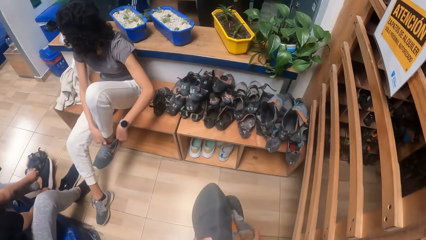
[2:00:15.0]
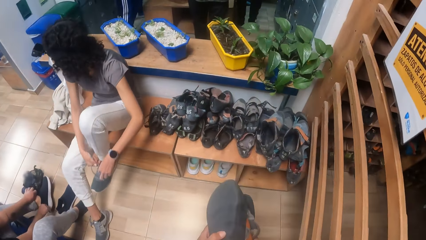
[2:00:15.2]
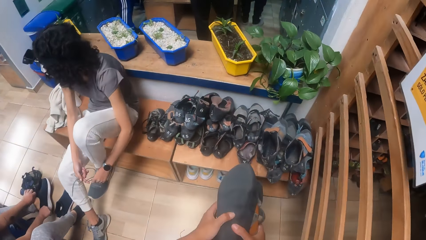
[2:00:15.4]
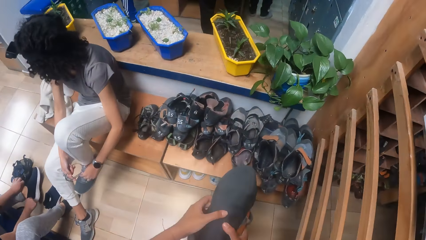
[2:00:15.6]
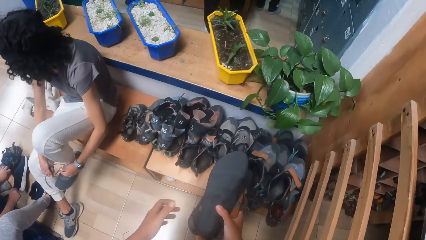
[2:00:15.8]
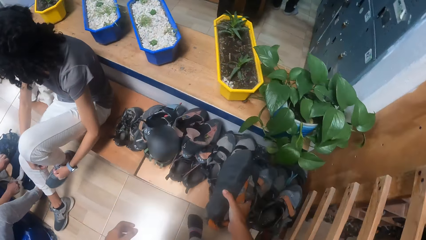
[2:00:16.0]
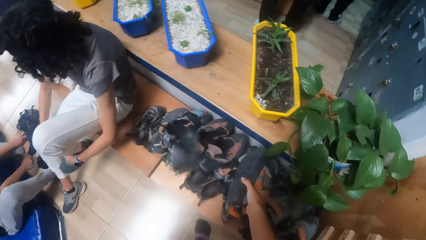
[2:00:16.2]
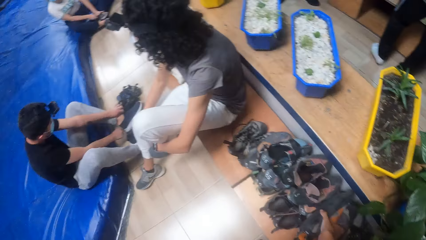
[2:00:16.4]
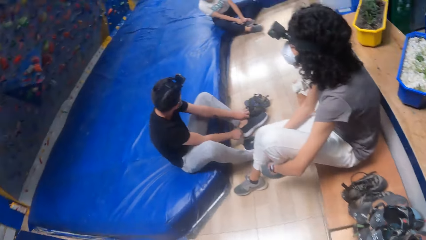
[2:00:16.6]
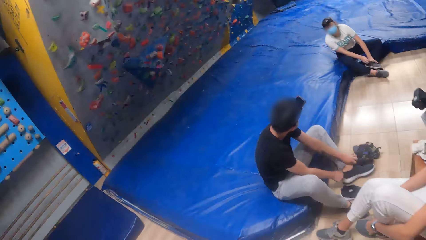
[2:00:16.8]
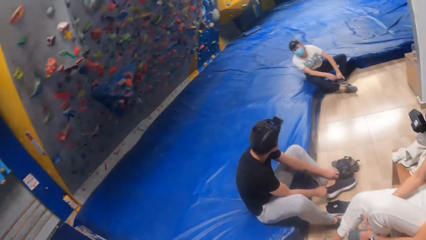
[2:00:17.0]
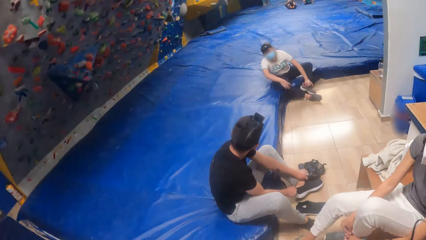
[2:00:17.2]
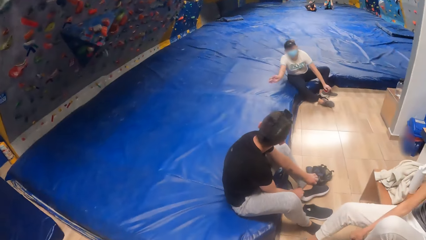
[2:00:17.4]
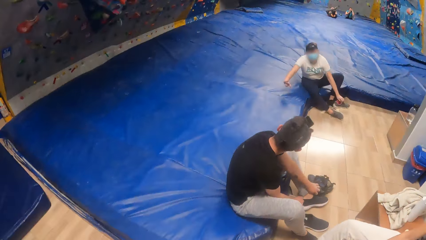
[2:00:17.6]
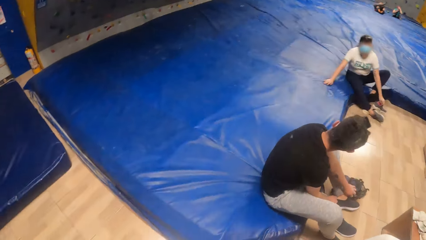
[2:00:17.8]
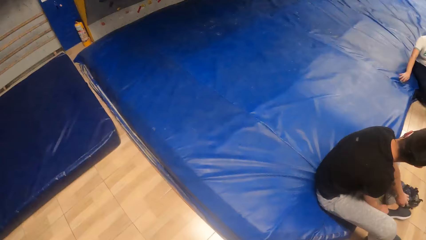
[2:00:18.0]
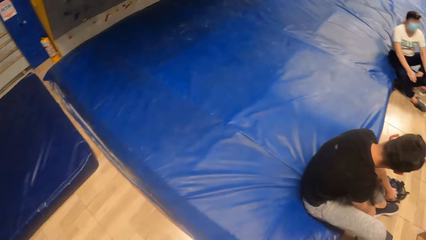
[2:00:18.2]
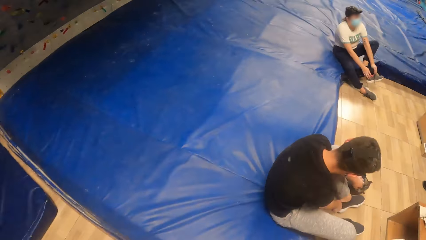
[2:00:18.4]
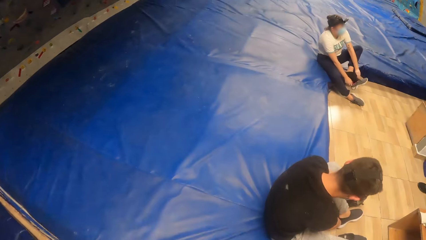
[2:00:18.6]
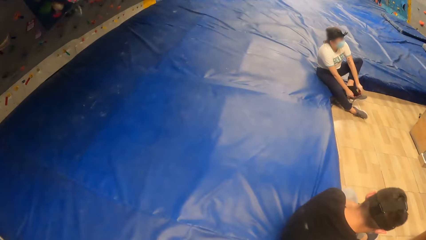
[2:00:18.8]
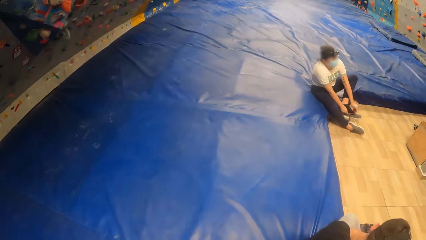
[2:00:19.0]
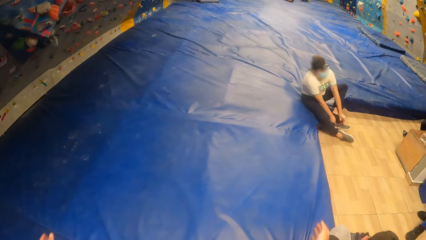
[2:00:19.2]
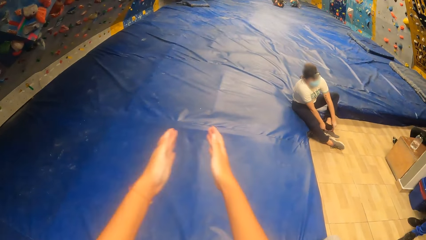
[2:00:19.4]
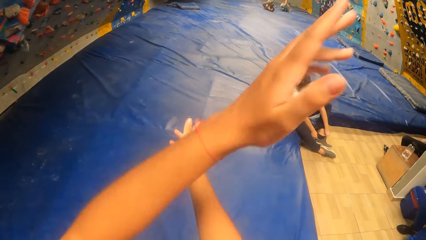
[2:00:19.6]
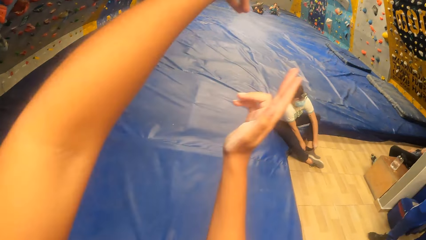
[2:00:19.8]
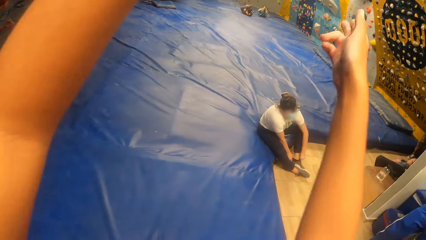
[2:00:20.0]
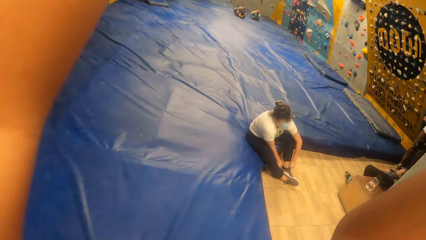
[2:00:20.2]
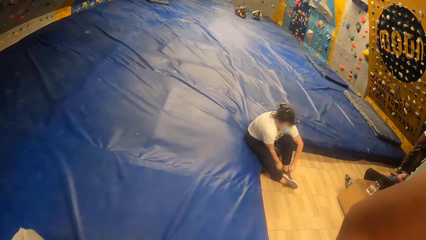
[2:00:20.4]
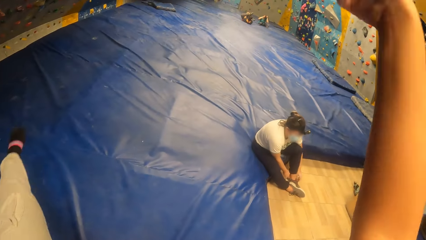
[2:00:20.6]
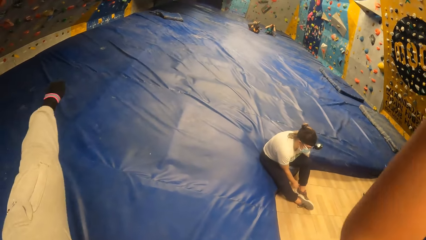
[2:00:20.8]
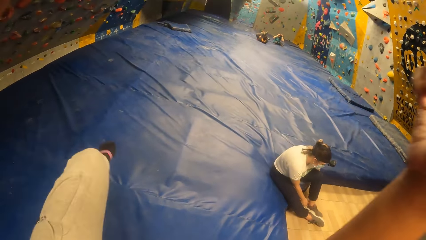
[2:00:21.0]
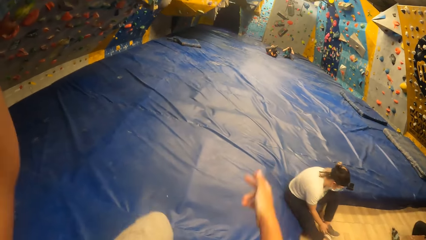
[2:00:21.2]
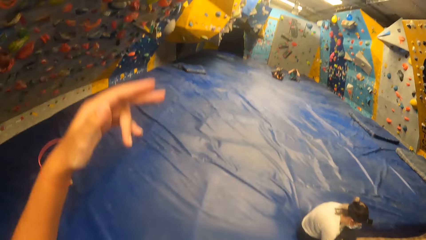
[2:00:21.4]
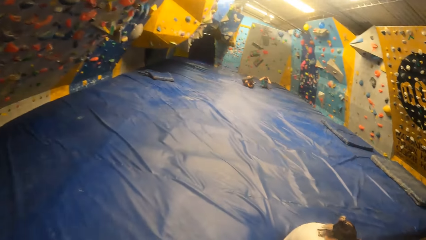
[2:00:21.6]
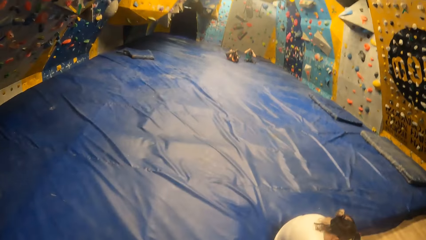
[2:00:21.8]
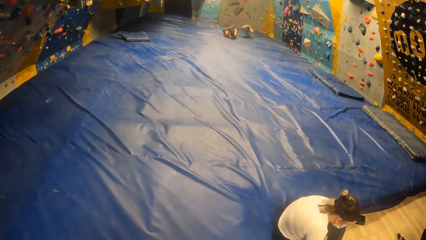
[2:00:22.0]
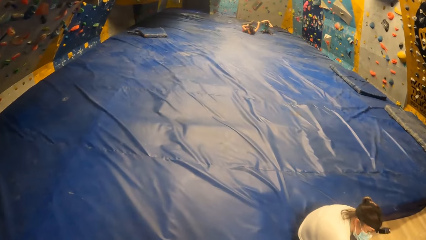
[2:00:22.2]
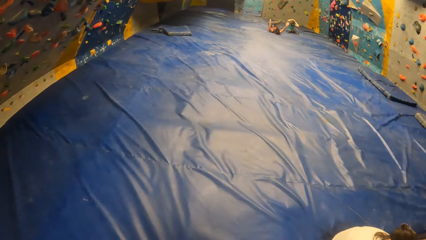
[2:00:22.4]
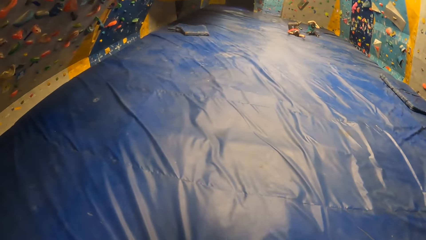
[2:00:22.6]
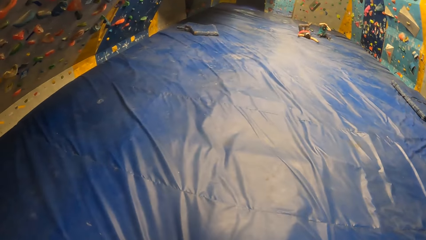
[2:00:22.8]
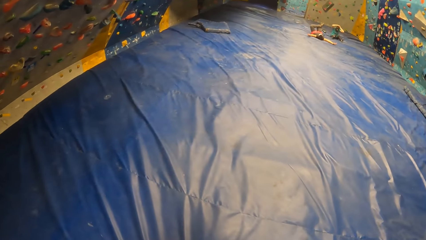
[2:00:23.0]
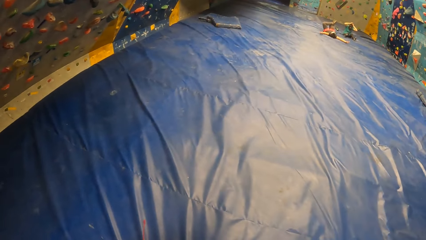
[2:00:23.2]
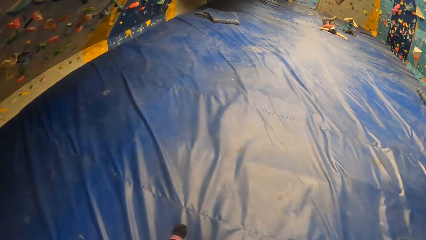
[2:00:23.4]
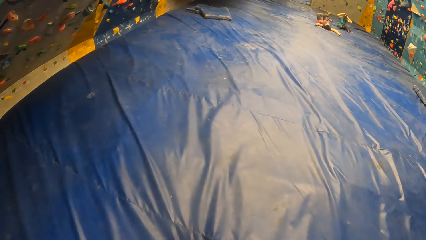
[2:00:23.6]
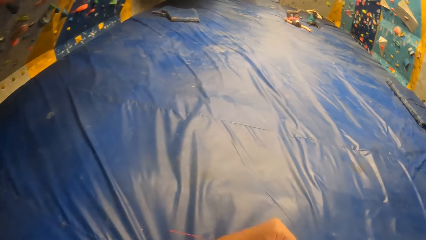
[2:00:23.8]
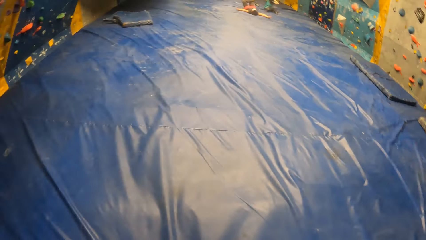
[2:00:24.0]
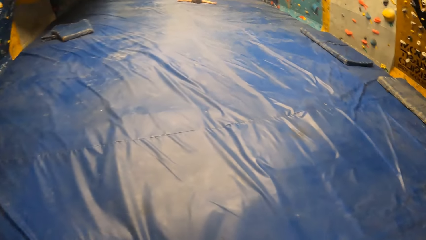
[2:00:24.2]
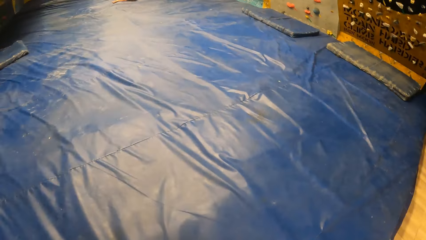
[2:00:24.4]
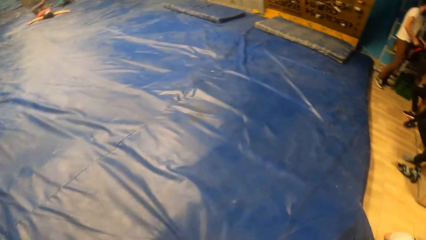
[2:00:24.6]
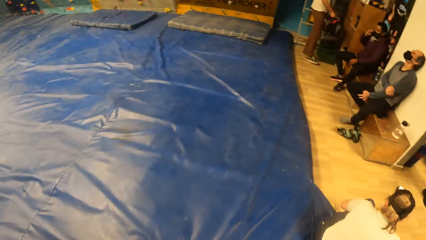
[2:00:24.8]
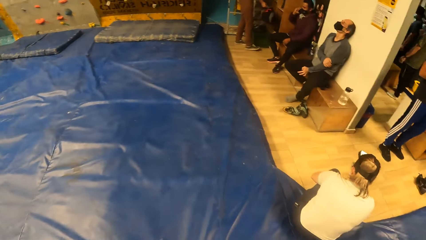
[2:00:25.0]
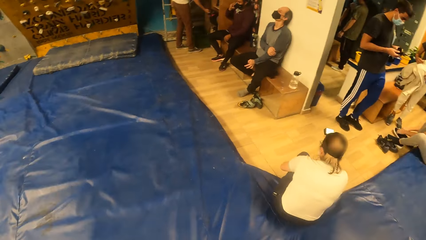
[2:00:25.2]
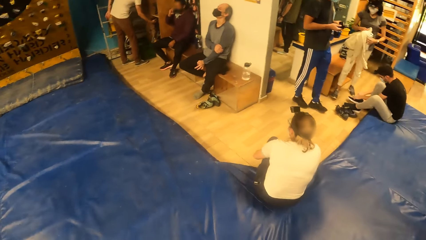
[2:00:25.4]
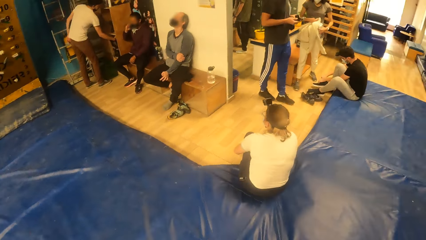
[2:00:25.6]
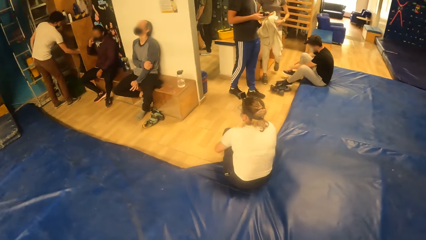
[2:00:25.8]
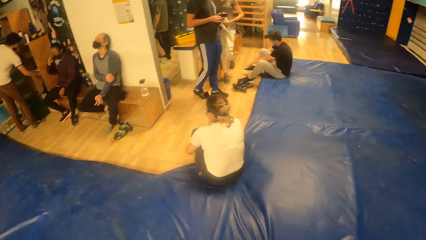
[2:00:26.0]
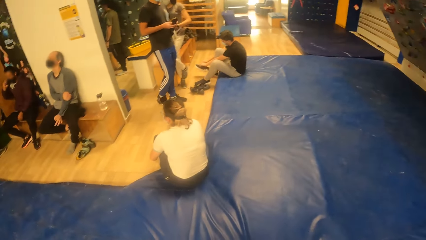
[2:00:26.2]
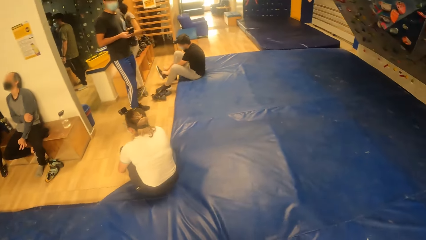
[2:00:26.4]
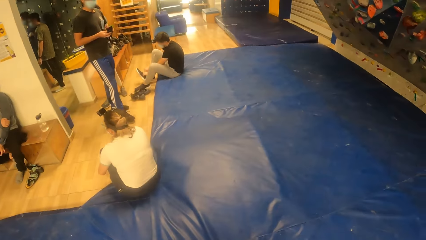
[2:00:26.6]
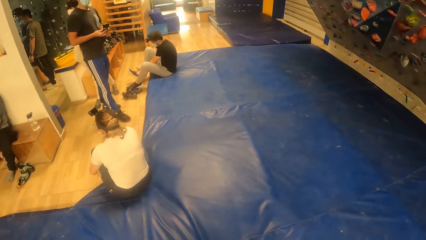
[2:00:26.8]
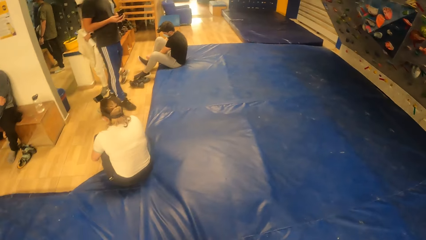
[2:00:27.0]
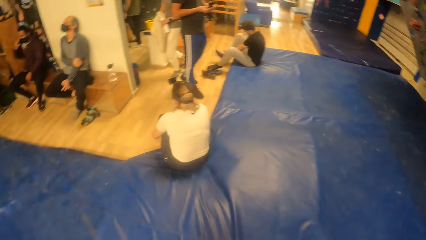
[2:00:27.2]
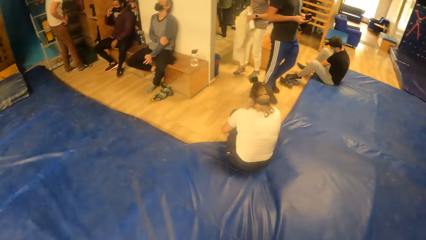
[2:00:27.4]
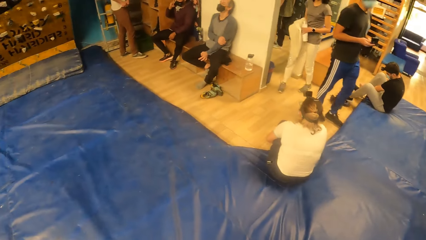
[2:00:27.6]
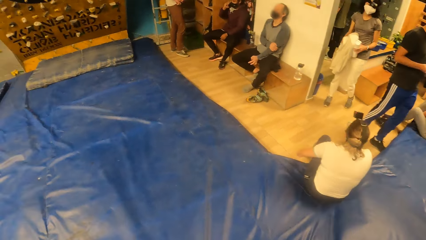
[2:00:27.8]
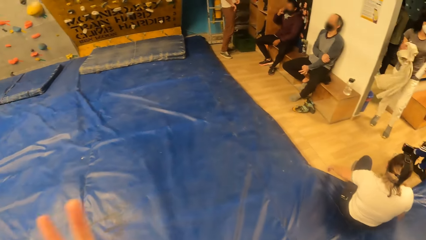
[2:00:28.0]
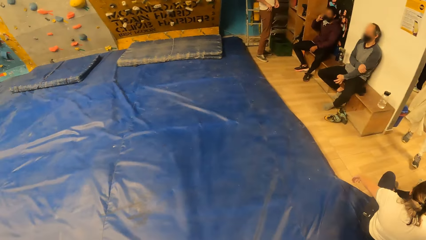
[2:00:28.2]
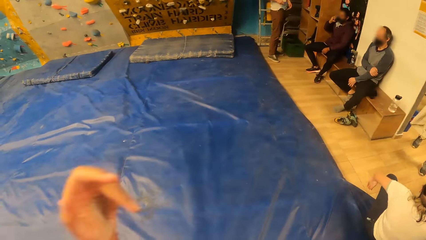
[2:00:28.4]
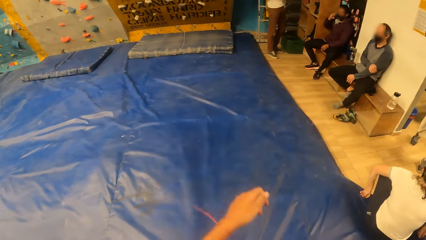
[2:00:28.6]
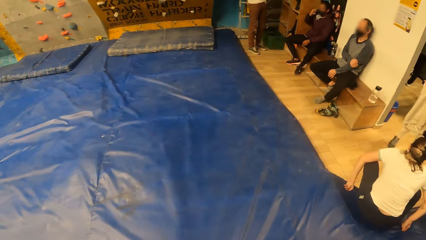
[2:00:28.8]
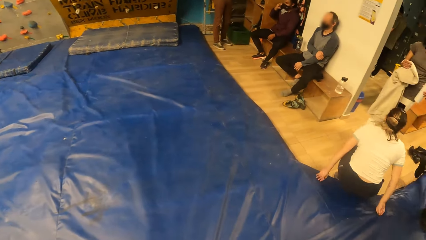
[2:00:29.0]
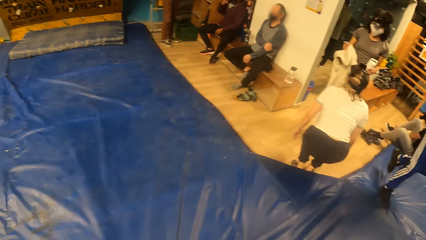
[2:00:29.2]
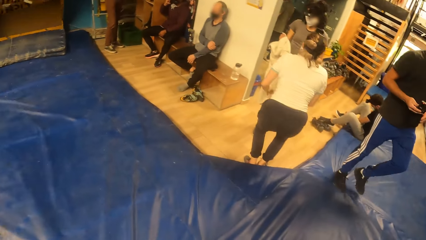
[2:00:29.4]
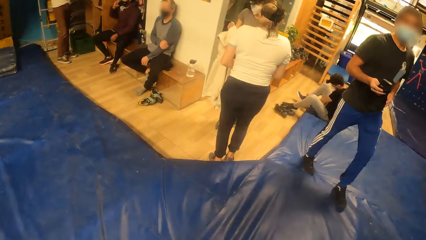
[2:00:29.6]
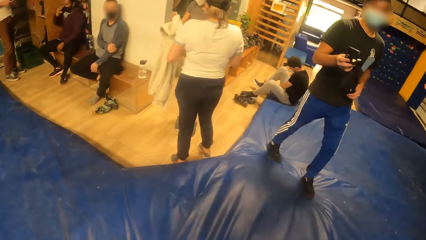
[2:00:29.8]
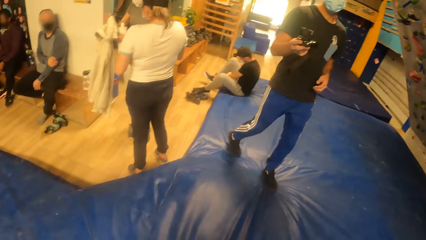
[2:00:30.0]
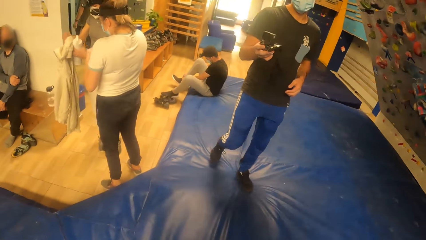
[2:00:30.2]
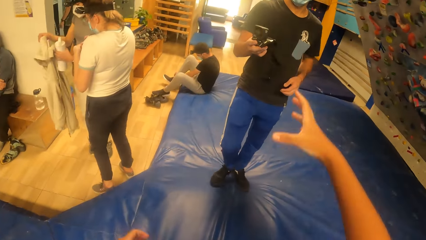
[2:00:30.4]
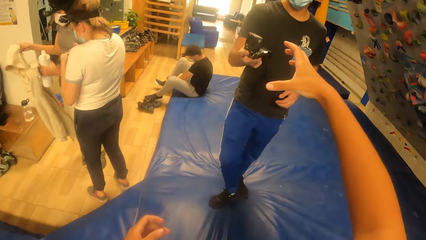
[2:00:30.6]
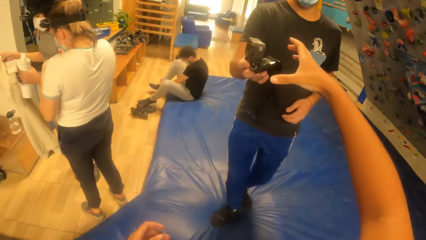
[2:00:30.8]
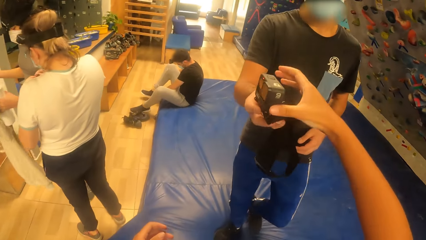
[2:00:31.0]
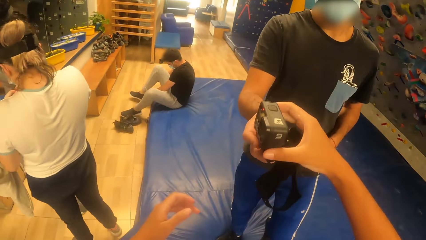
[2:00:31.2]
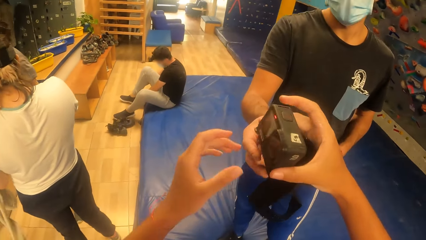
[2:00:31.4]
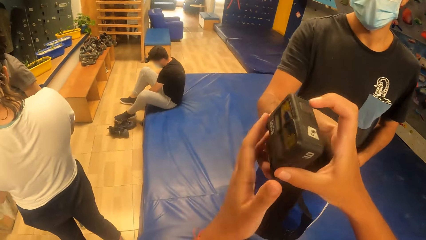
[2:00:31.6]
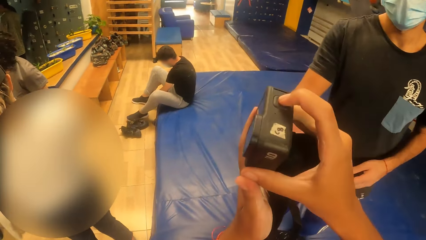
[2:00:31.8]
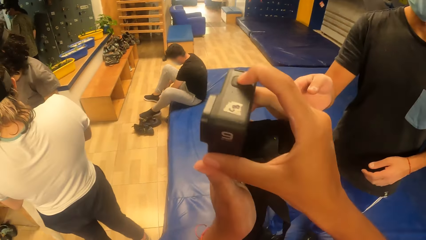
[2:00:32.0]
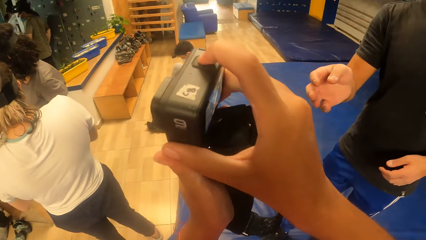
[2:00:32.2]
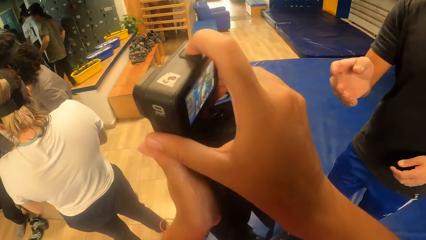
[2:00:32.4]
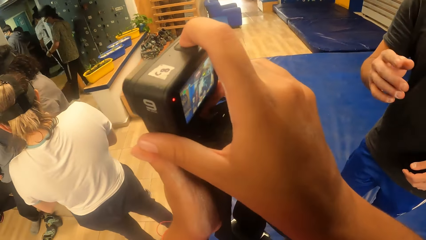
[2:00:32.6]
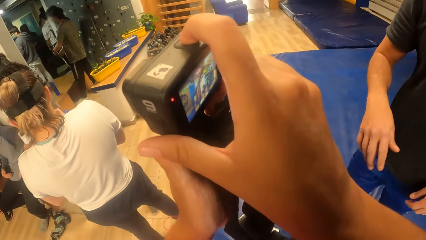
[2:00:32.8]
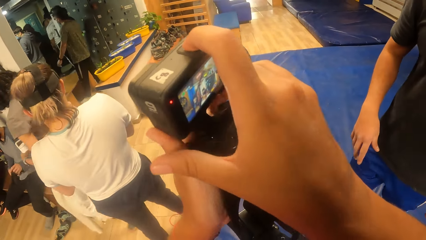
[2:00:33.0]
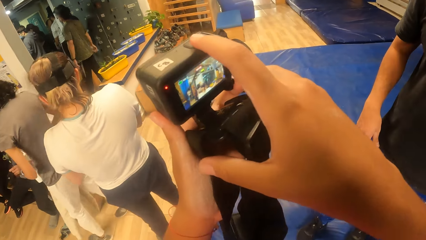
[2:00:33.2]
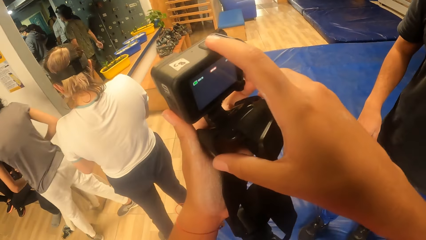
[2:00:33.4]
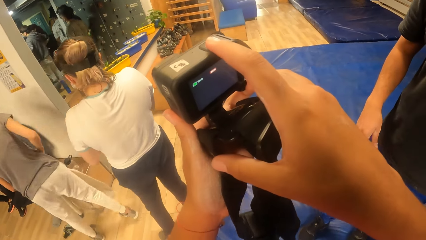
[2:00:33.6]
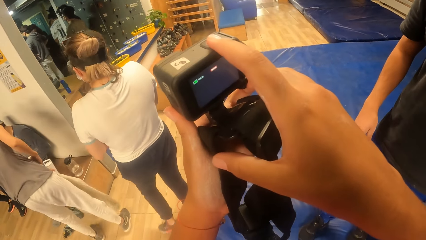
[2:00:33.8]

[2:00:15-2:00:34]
The camera wearer puts the shoes on the table. She looks around. She walks around. She makes a gesture with both hands. She waves the hands up. She swings the leg in the air and puts the leg down. She walks around. She looks around. She waves the hand up. She looks around. She waves the hand up. She collects a camera from a man with her right hand. She holds the camera in both hands. She operates the camera with her right hand.
